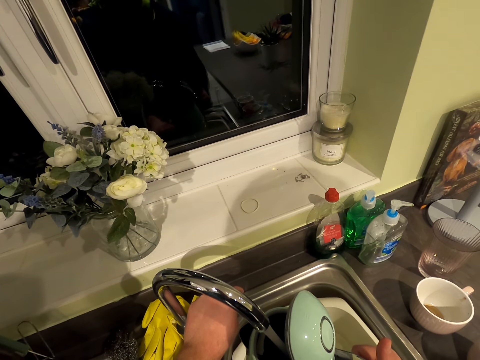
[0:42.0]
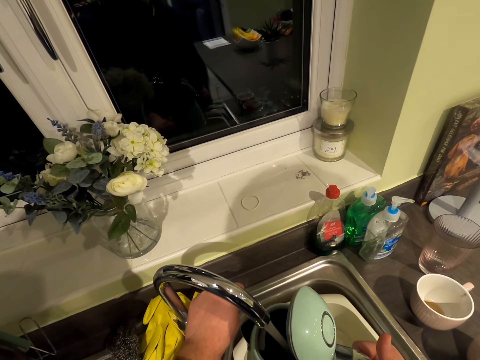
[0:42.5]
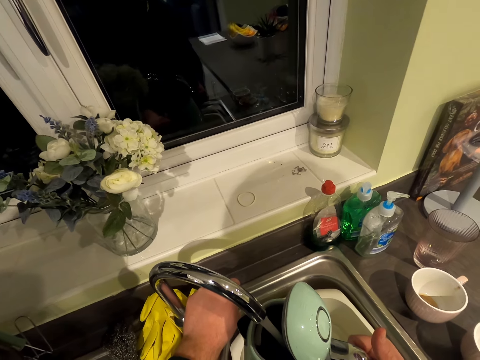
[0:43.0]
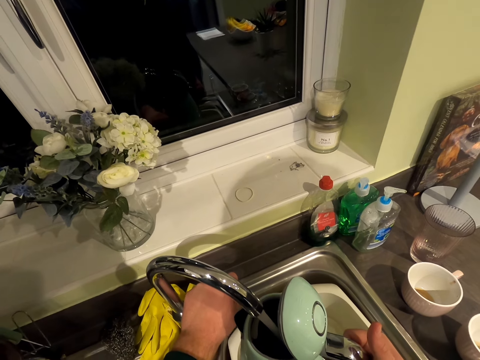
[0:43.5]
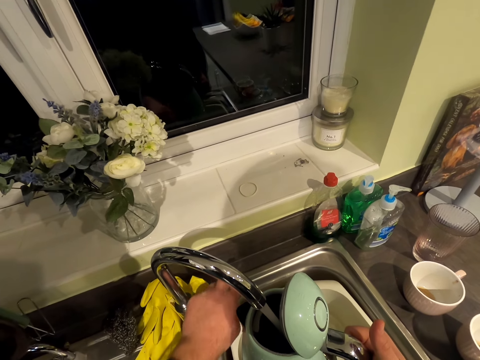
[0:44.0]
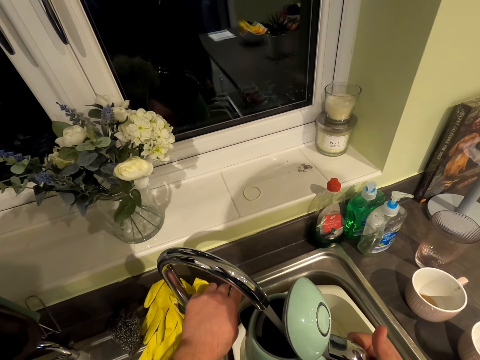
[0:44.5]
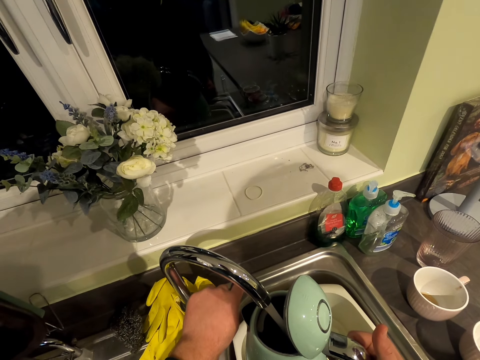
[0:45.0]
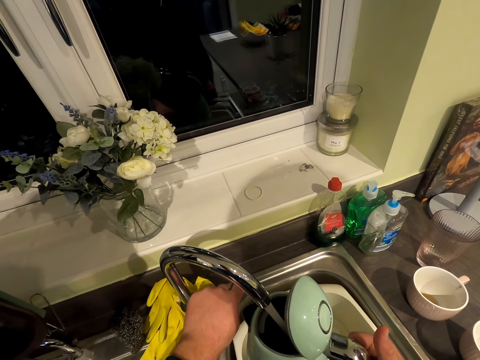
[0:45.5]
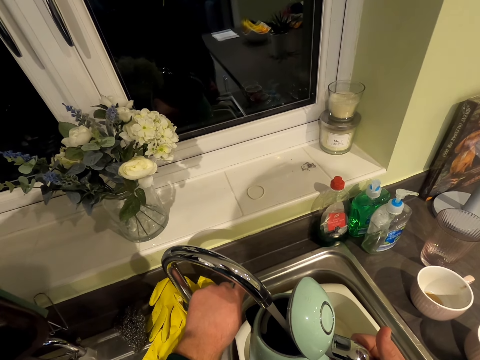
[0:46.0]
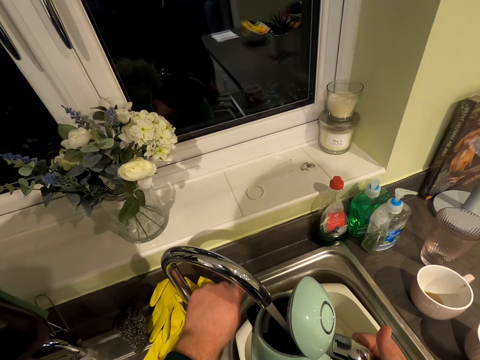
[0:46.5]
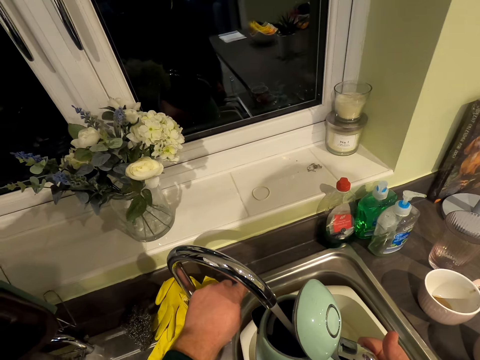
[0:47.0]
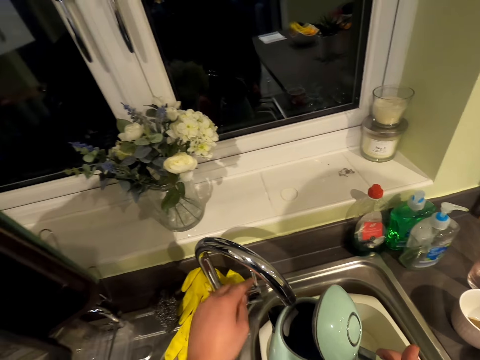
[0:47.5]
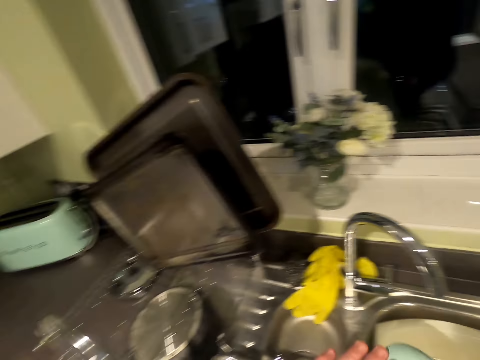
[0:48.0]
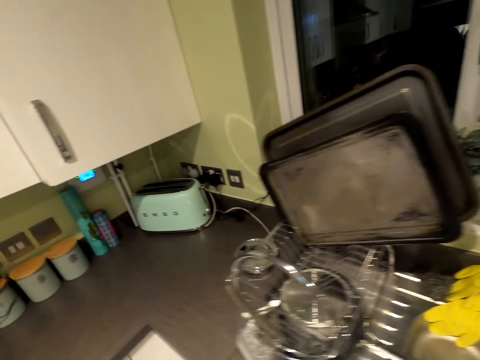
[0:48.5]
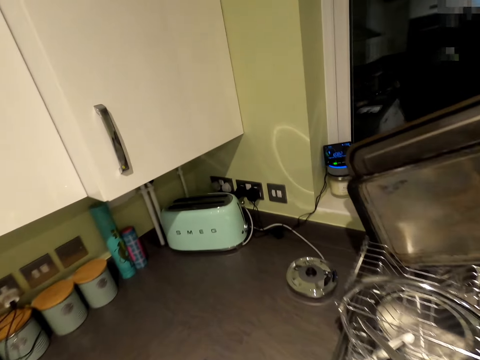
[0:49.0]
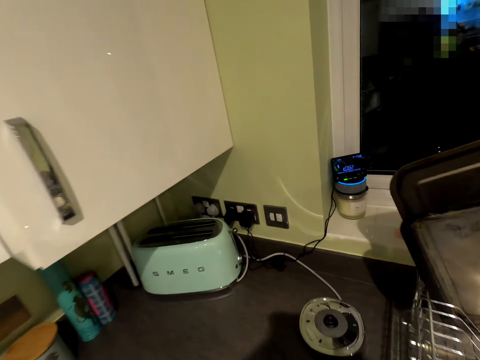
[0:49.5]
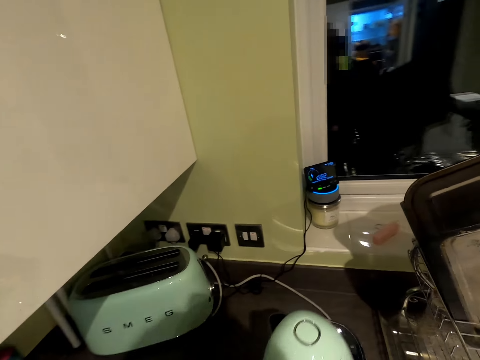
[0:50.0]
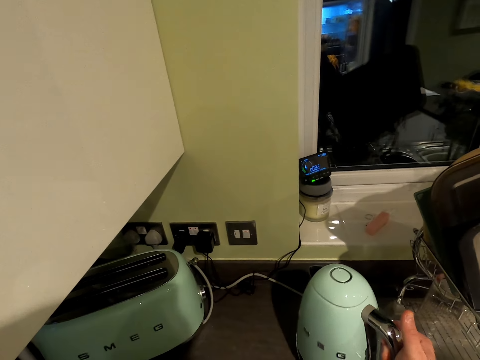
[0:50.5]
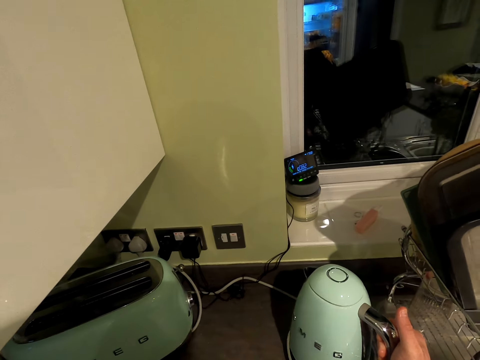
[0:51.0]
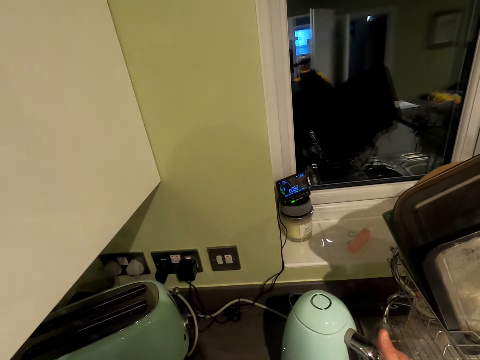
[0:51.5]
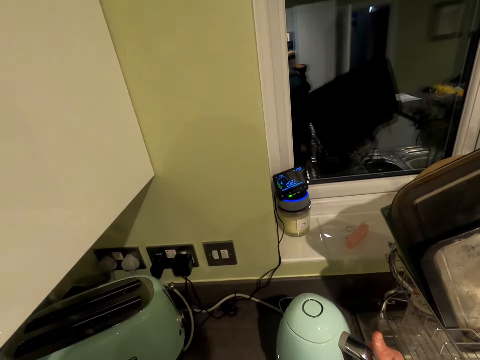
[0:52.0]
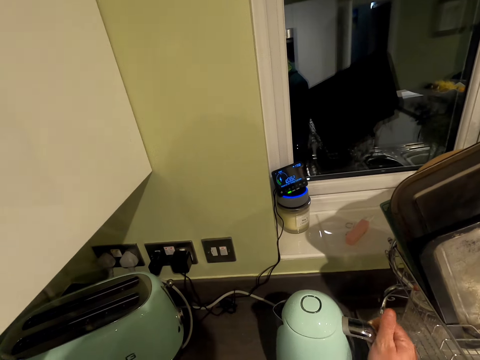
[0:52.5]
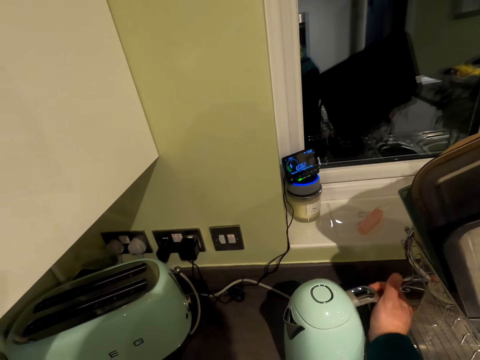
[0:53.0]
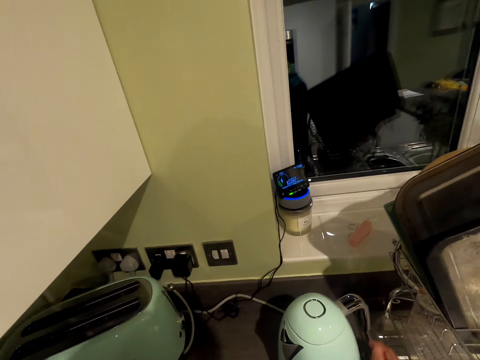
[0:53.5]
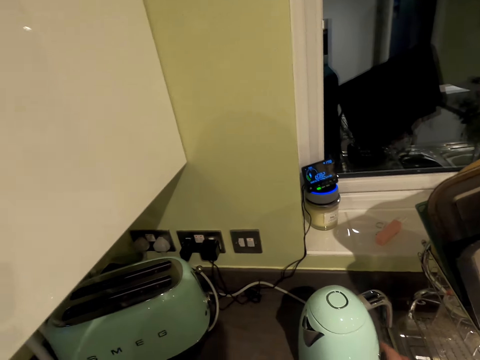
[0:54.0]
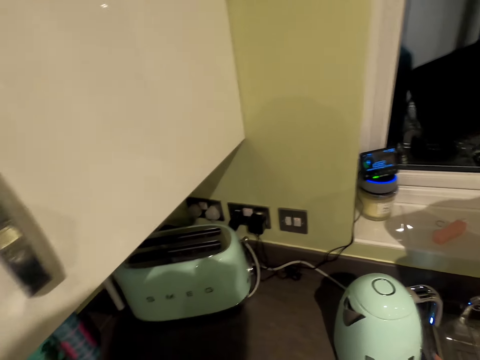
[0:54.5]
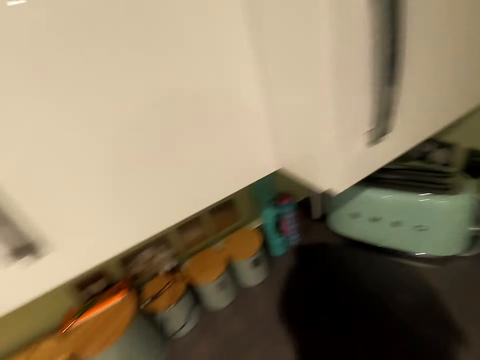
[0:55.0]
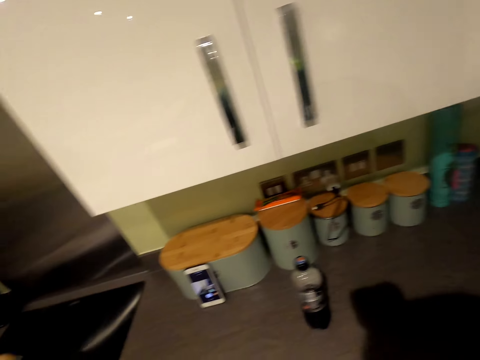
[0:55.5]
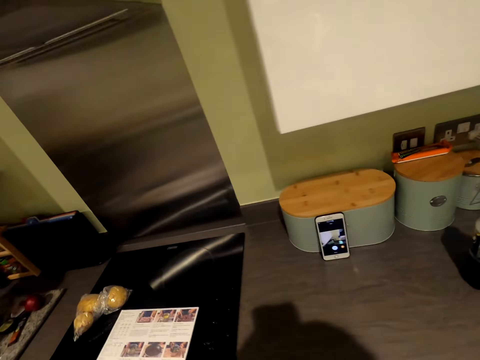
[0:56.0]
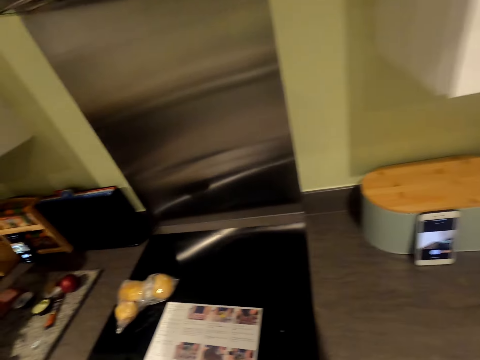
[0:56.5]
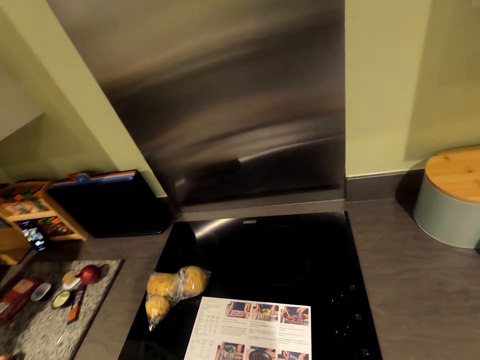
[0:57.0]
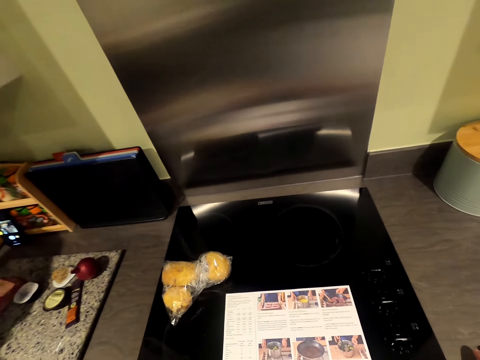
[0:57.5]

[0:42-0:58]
The camera wearer closes the tap. They cover the heater jug. They walk in the kitchen. They talk in the kitchen. They place the heater jug on the non-slip base. They turn on the heater jug. They walk in the kitchen.

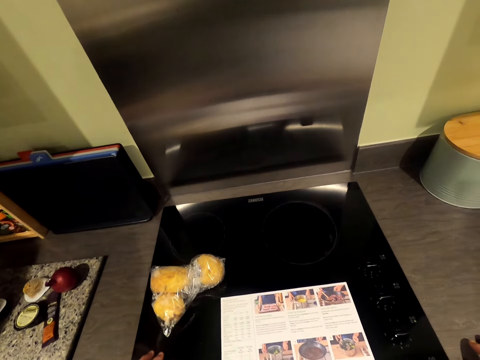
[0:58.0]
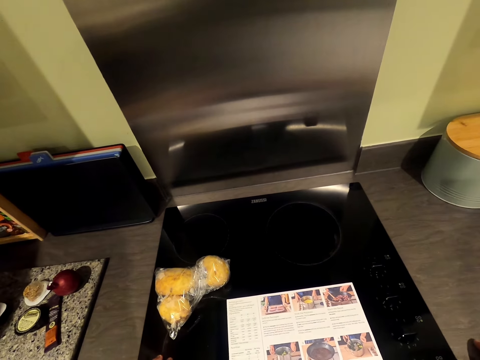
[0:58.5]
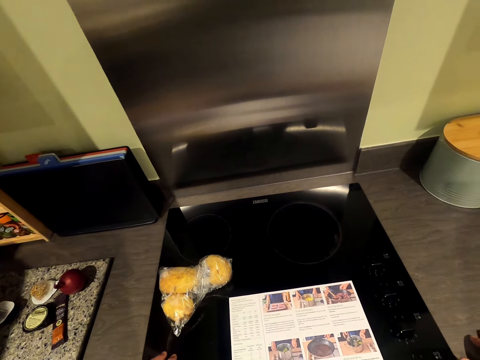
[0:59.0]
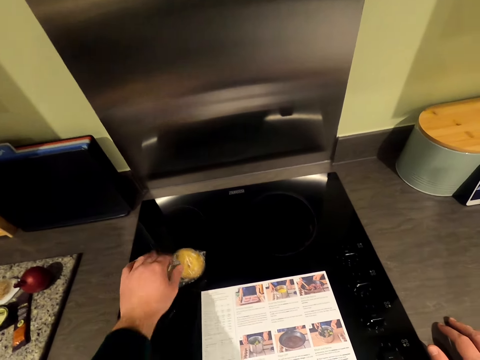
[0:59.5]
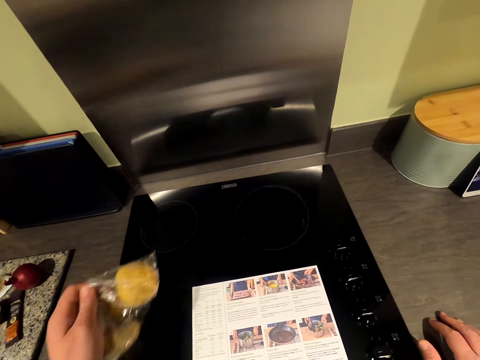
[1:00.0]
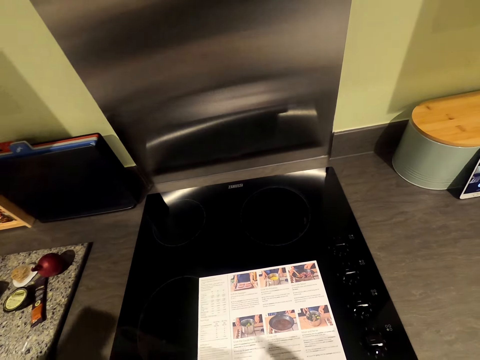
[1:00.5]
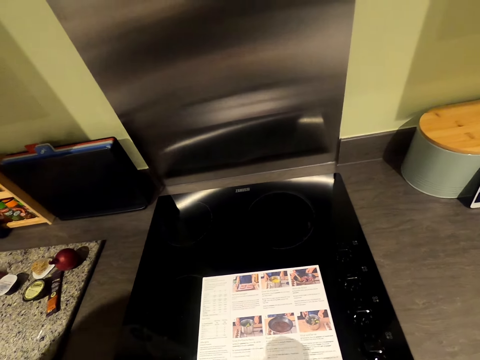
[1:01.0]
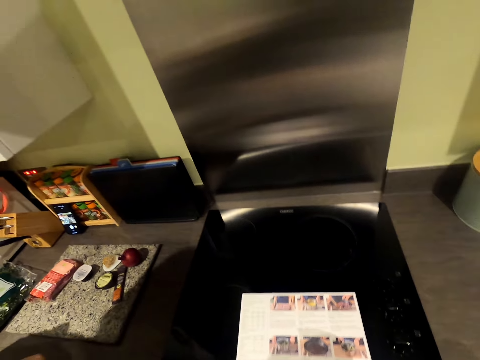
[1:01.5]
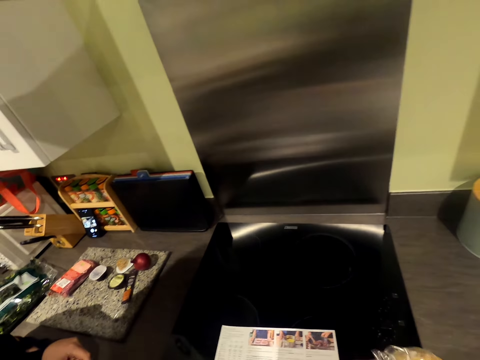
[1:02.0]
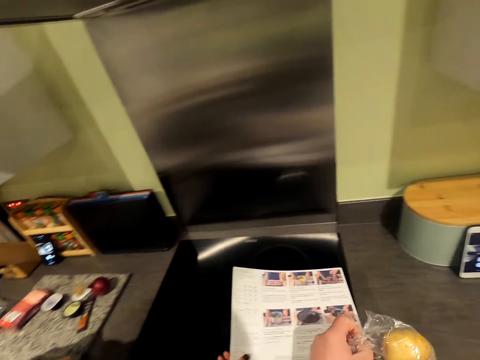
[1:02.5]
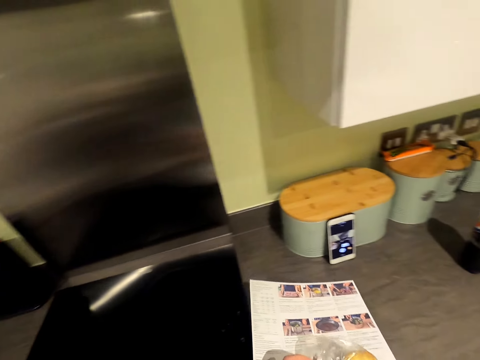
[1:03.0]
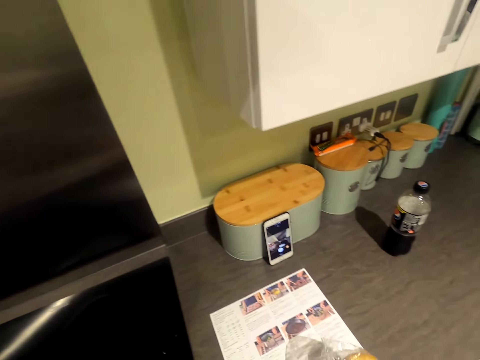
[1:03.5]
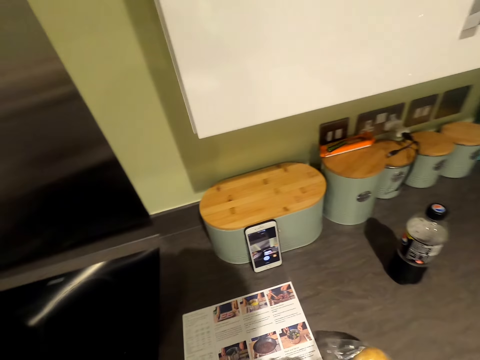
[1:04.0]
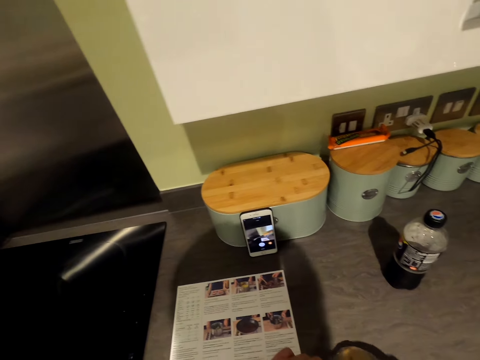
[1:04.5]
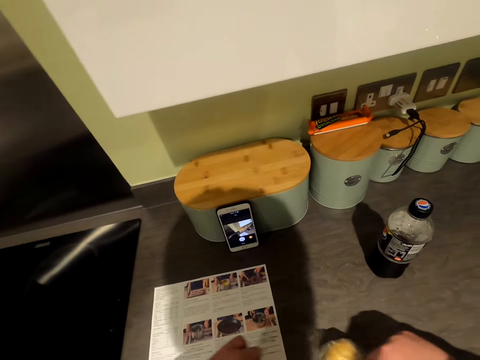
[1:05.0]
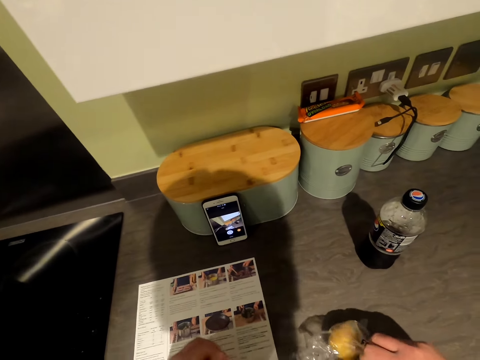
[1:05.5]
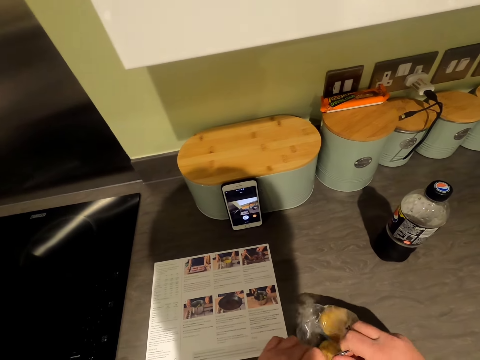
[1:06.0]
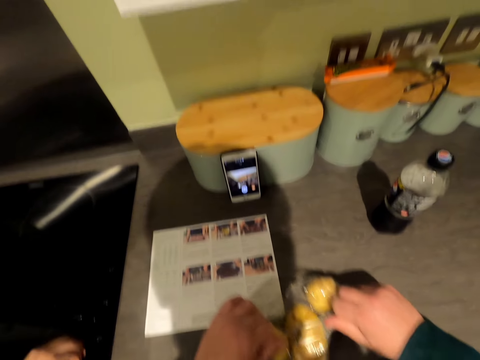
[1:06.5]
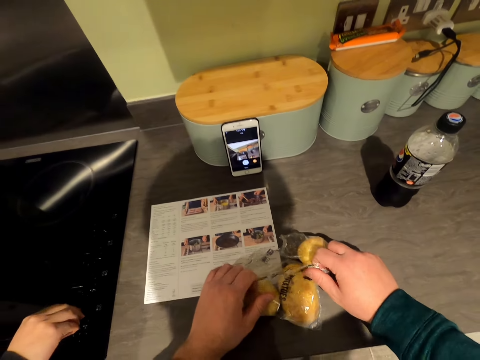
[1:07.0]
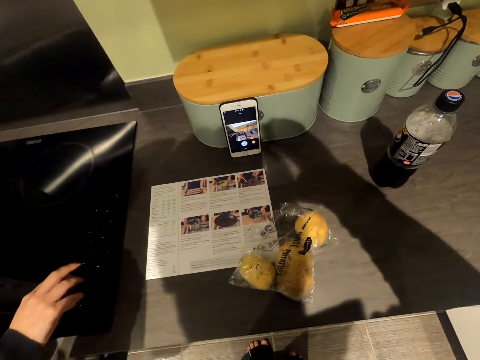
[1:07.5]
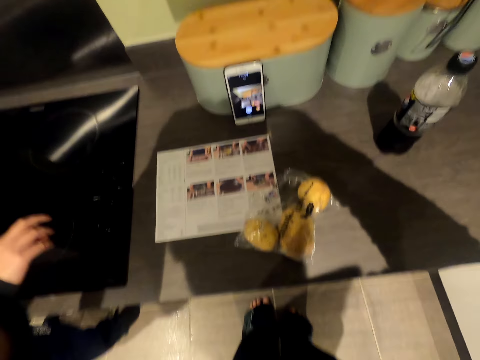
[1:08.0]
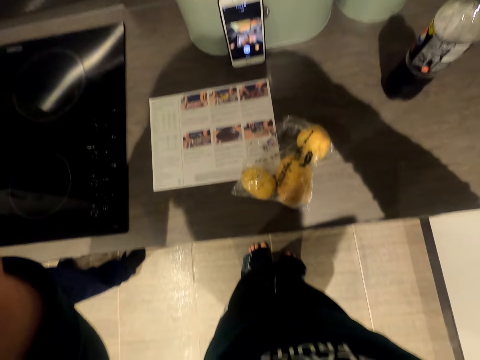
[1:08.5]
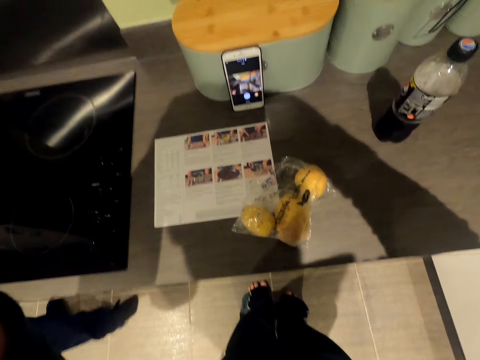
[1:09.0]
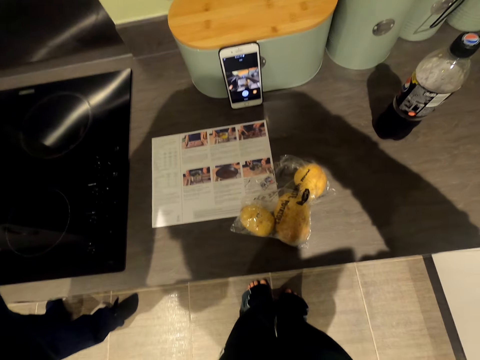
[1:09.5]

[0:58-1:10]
The camera wearer picks up the bag of potatoes. They pick up the chart from the cooker. They place the chart on the cabinet top. They place the bag of potatoes on the cabinet top. They tear the bag of potatoes. A woman adjusts the knob on the cooker. She moves her hand on the cooker. The camera wearer touches the head. They adjust the camera.
